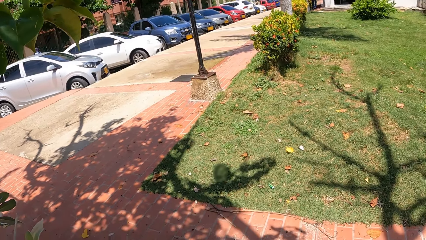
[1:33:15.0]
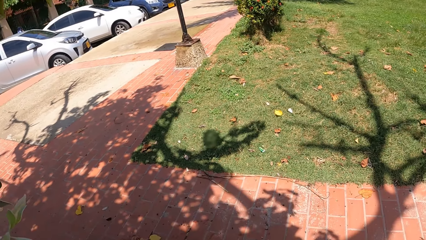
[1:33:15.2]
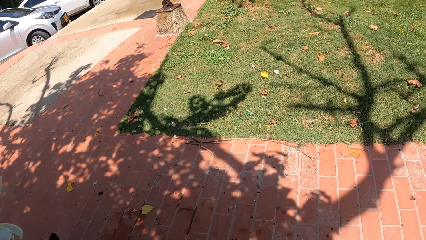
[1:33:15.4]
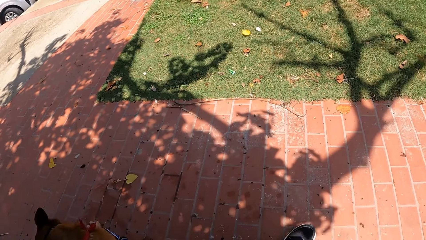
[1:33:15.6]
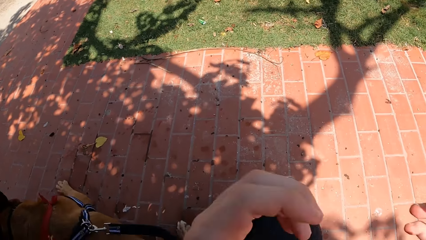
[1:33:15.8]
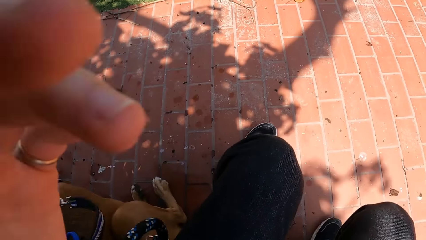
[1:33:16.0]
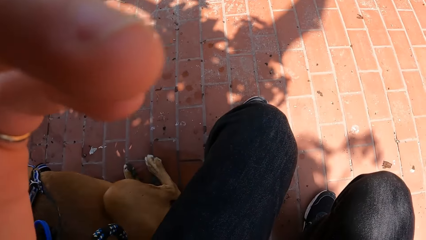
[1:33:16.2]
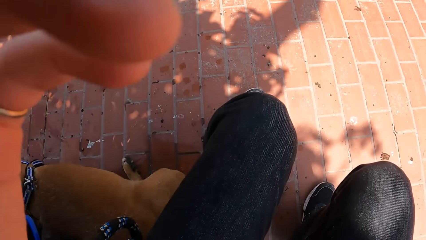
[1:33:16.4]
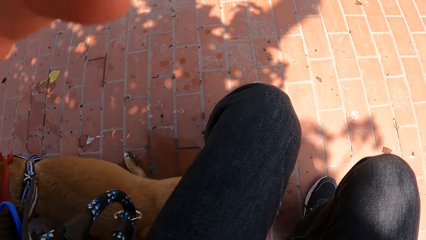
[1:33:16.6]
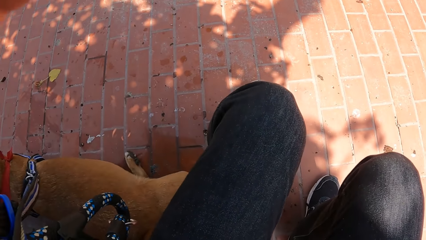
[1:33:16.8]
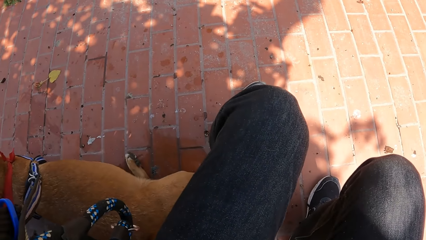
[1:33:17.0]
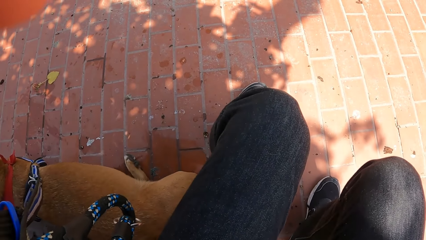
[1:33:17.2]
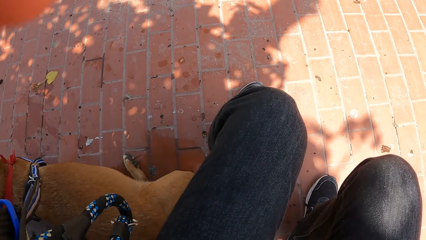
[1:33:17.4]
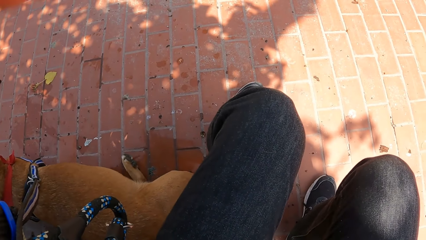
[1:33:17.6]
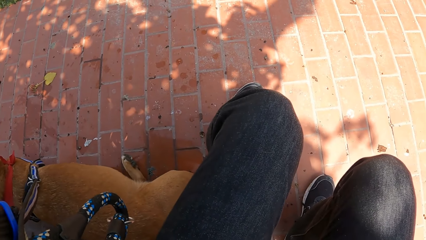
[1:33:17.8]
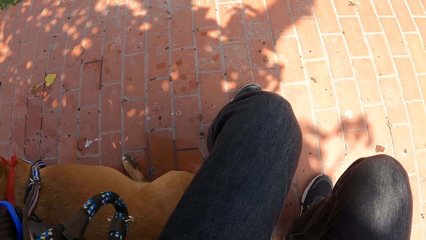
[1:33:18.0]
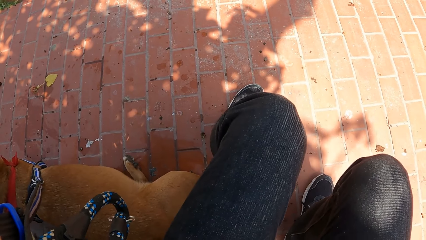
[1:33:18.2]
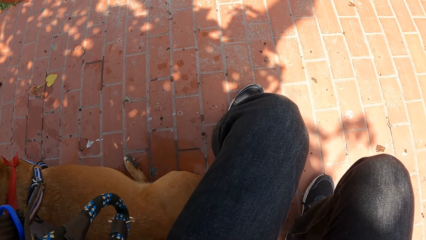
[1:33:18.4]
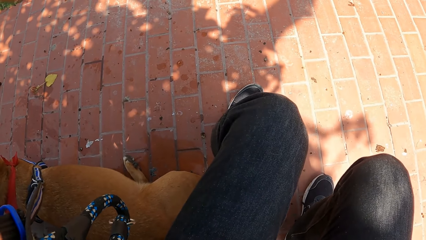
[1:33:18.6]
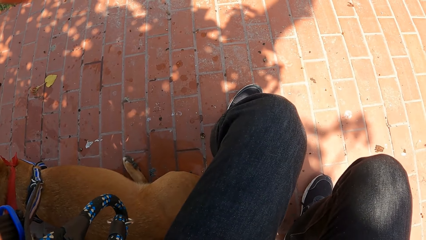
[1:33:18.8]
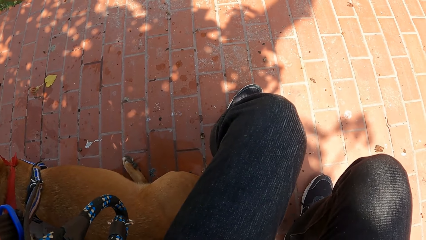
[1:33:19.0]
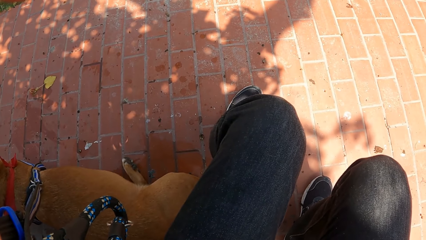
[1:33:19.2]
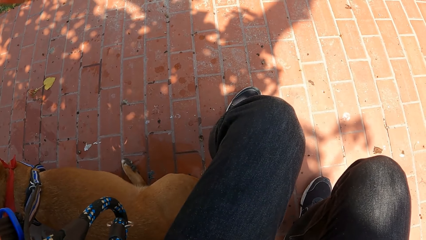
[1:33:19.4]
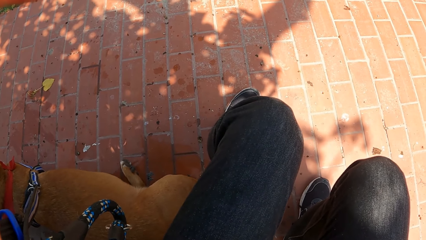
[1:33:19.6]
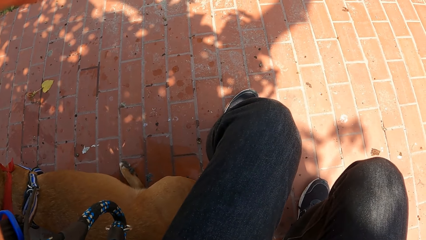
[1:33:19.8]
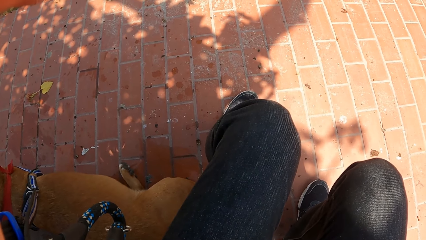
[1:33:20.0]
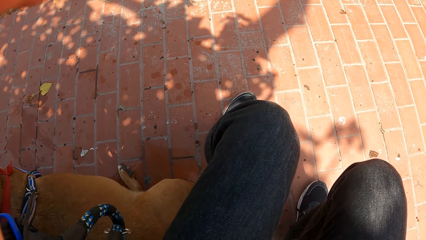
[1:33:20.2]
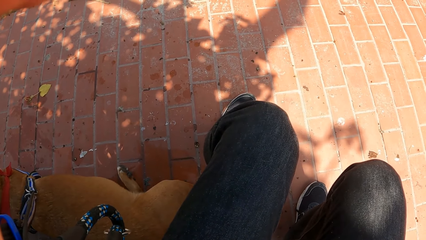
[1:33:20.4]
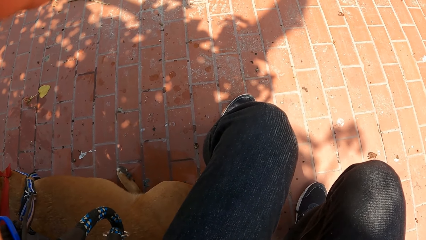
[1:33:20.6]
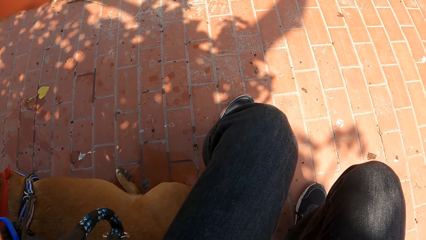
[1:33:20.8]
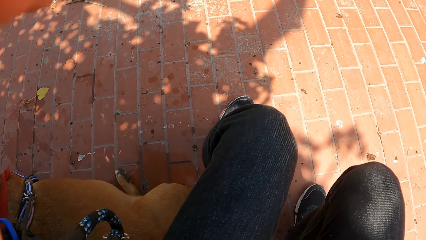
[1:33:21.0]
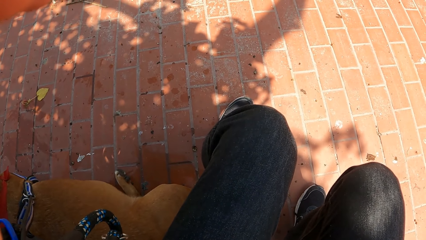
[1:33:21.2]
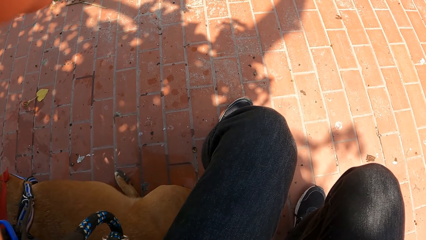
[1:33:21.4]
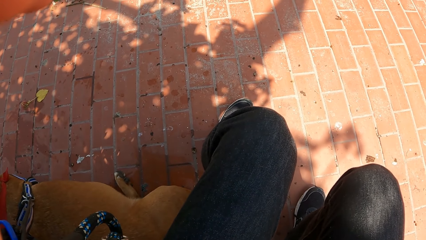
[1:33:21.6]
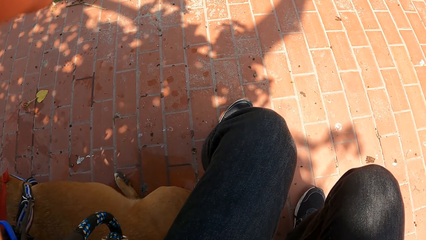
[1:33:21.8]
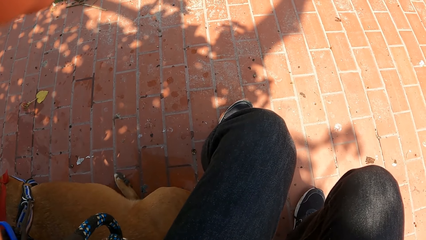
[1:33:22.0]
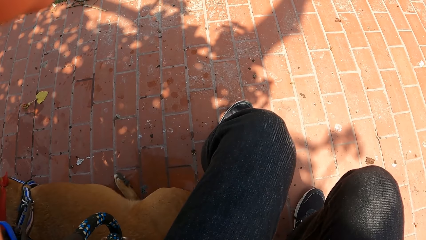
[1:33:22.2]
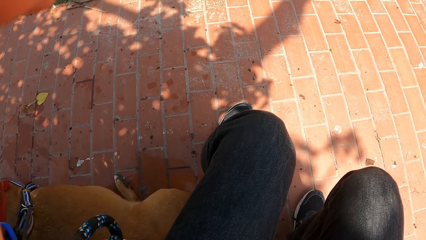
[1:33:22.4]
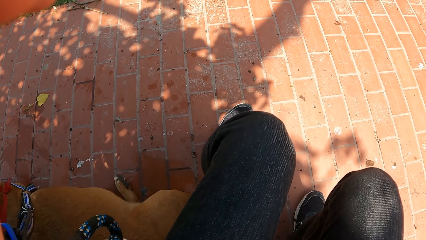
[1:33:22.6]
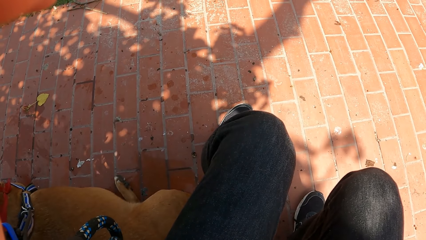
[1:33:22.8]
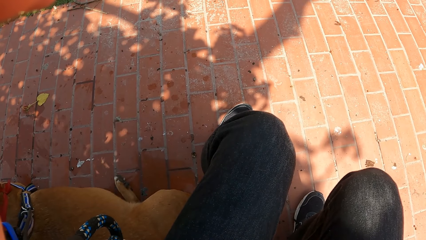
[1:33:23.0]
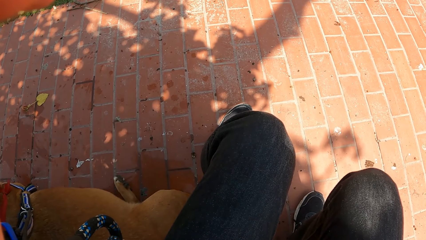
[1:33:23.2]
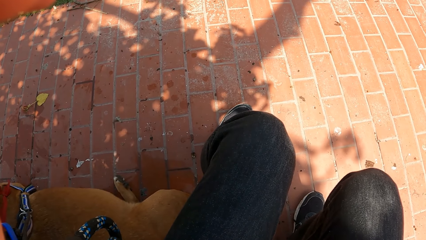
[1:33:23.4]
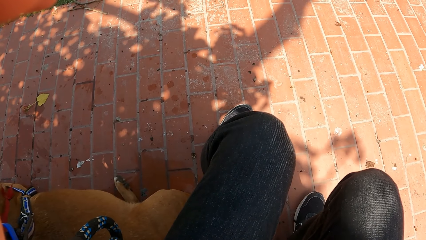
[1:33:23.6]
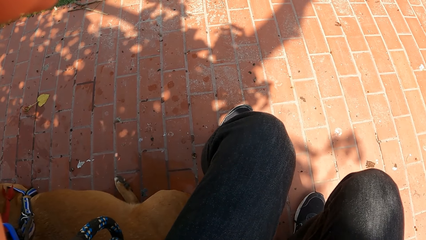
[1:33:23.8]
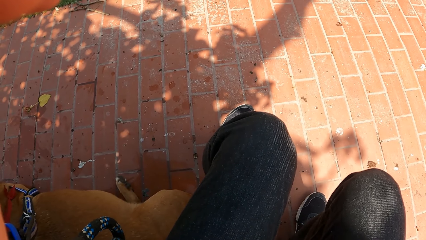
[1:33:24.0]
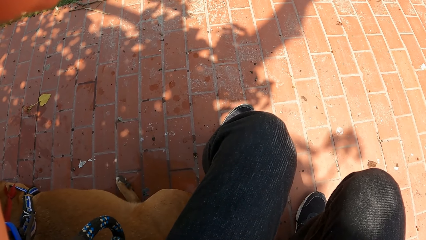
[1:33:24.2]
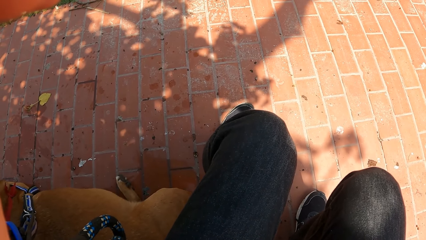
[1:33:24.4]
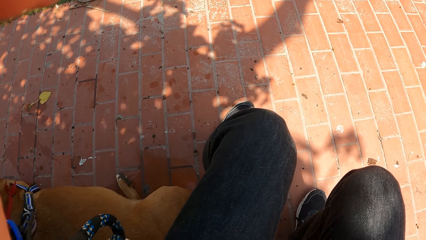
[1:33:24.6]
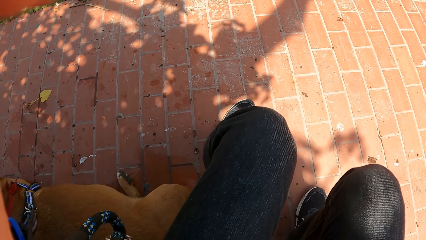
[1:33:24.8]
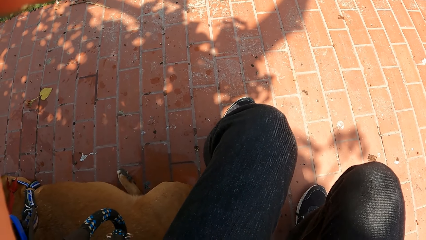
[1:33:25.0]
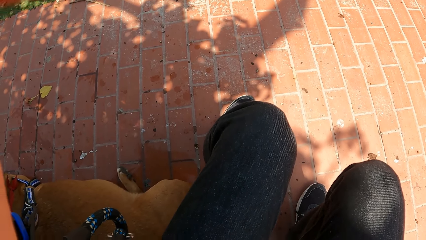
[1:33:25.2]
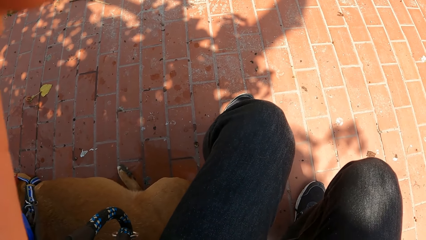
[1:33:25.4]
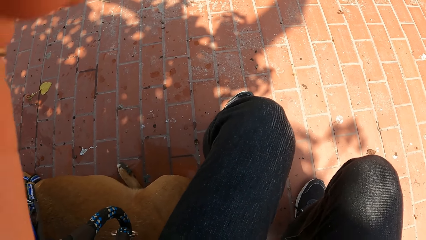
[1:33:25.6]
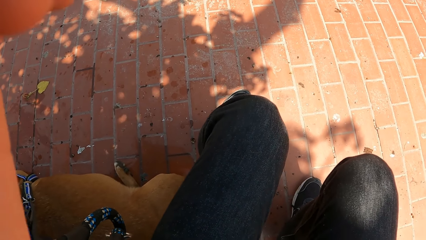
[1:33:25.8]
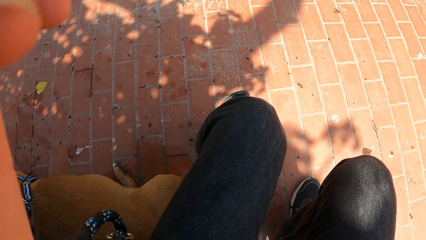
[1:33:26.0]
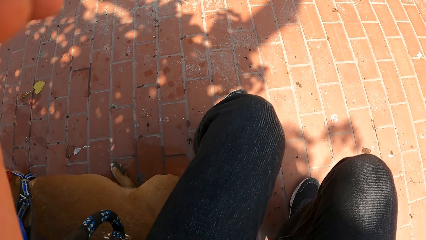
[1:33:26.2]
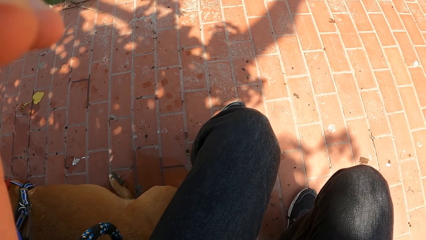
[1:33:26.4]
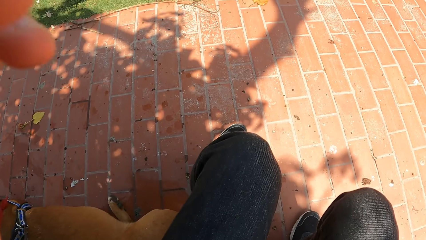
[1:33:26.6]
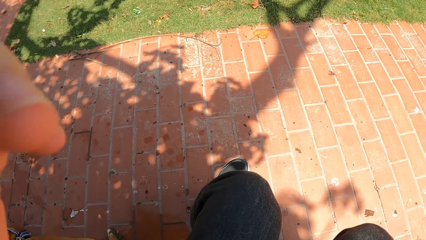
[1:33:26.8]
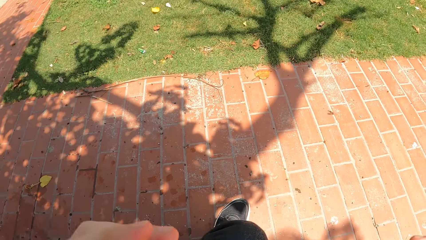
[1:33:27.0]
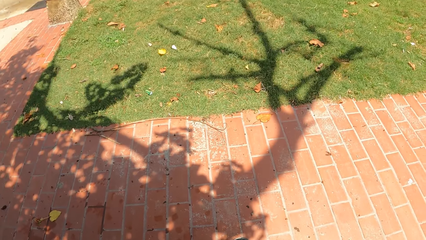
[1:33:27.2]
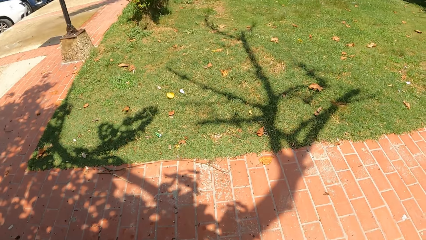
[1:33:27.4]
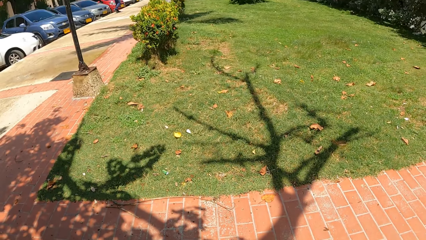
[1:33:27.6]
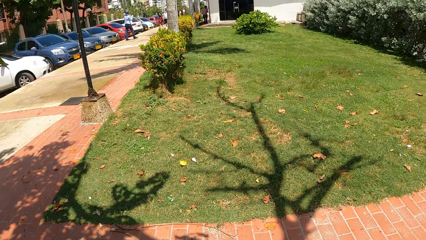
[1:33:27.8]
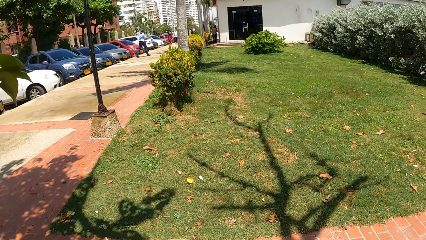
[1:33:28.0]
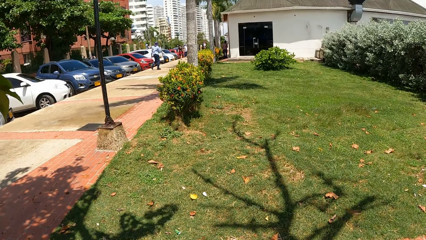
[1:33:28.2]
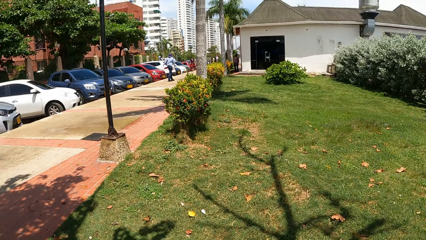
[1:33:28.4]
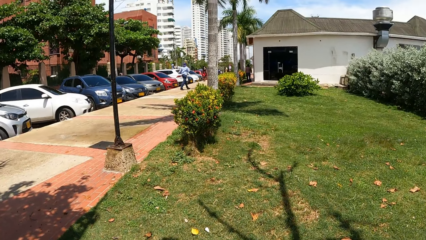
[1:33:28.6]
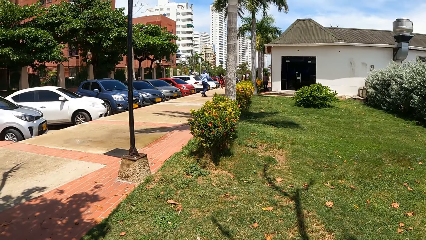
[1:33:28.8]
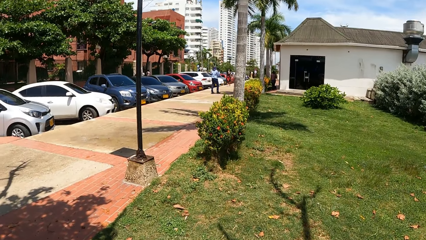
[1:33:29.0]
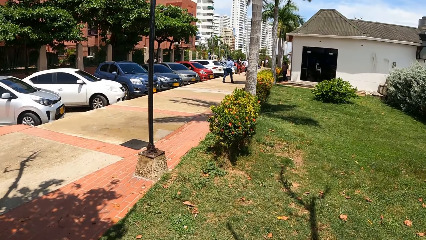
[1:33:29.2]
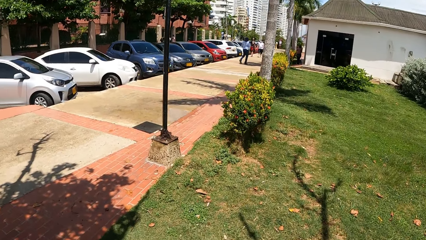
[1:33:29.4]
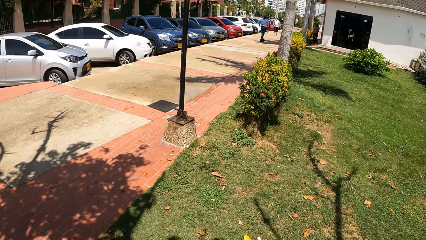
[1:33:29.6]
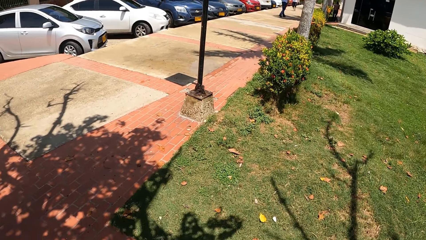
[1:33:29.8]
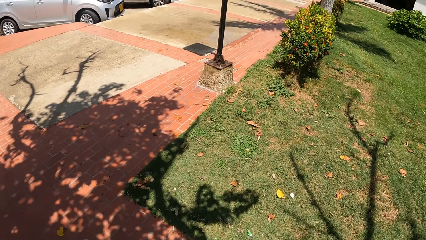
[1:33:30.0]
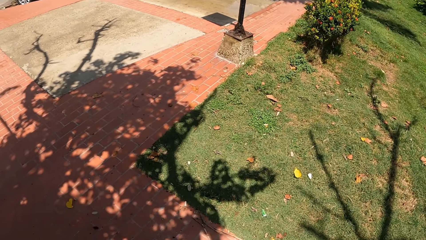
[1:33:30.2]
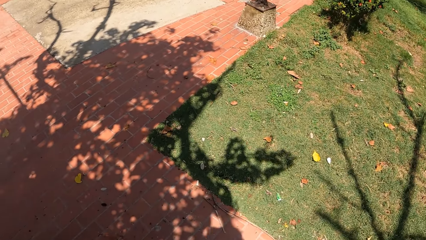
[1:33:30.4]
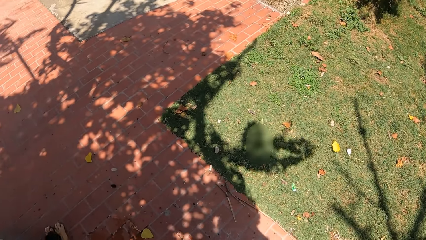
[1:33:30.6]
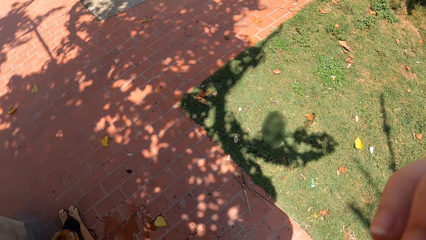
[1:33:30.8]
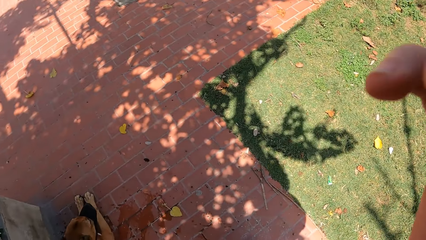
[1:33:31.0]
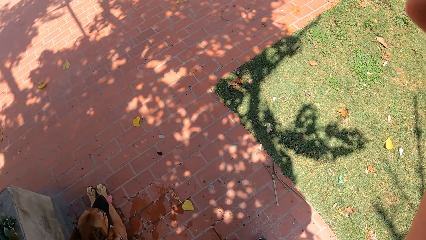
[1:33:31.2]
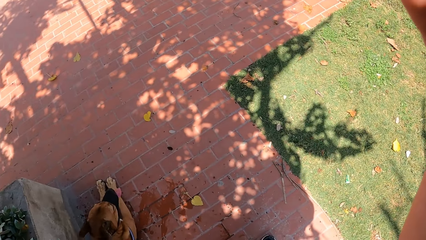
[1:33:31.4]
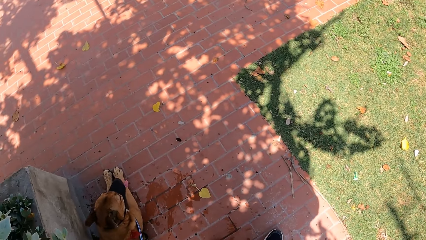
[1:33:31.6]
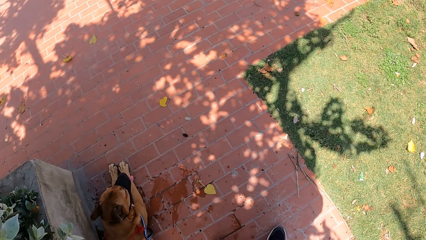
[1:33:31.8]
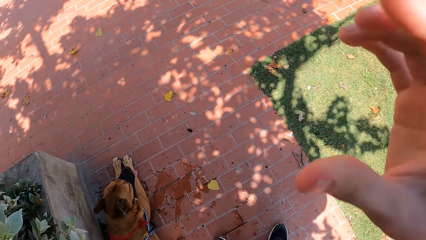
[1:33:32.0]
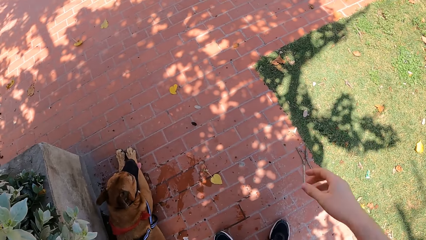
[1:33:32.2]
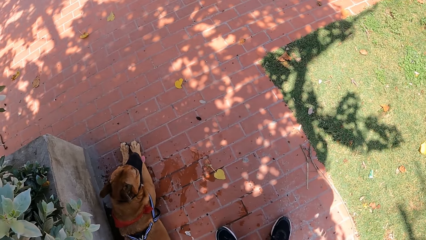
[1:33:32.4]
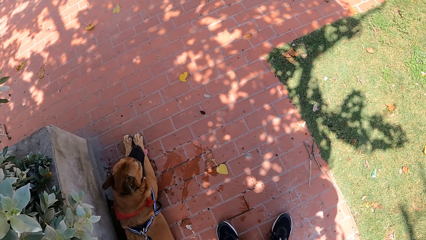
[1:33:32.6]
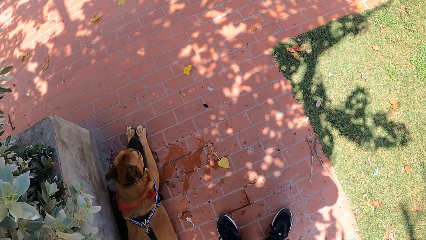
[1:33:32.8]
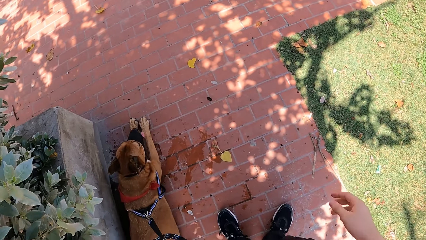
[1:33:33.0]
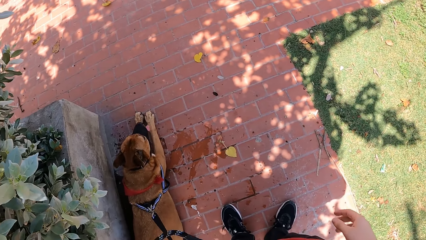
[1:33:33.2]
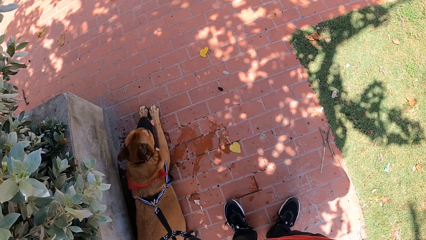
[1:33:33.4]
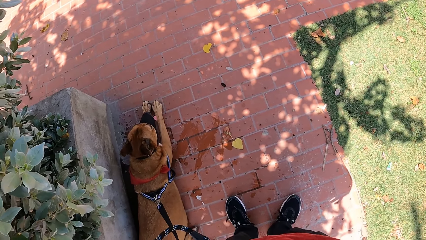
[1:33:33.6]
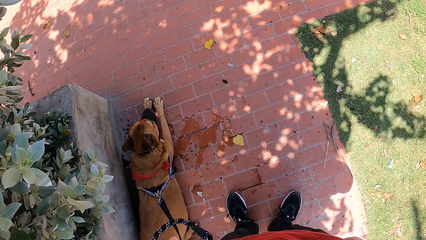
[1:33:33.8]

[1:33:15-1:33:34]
The camera wearer raises a hand. They look down. They do something. They drop the hand. They look around. They raise the hand and drop the hand.
